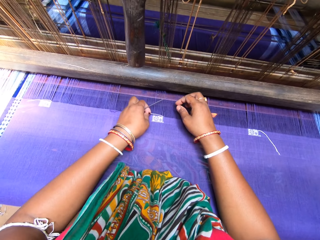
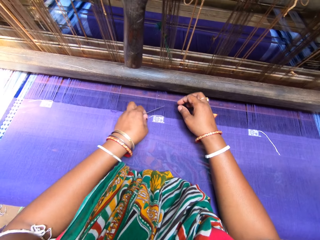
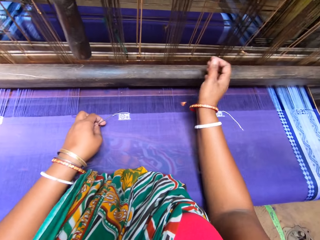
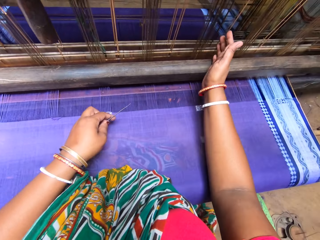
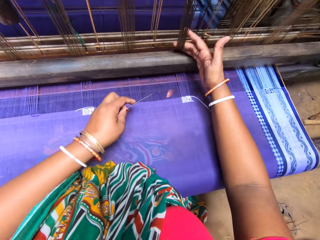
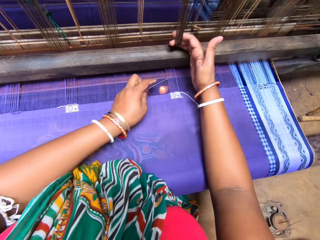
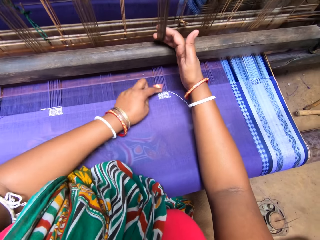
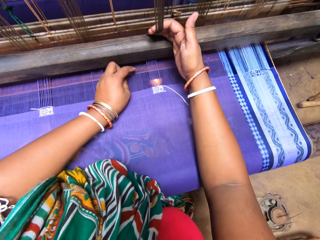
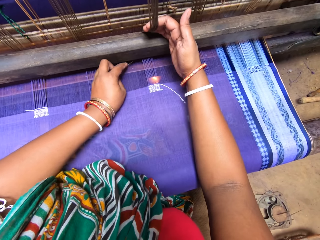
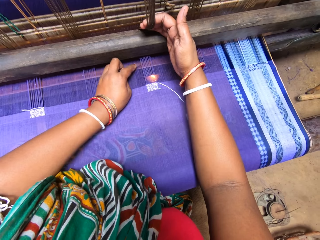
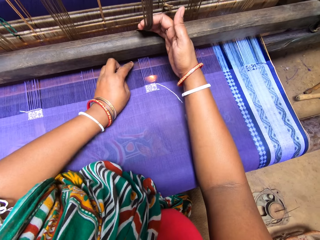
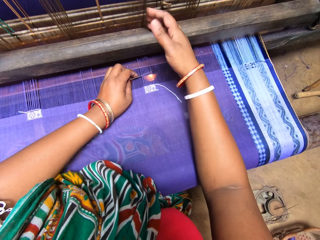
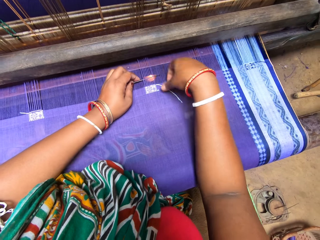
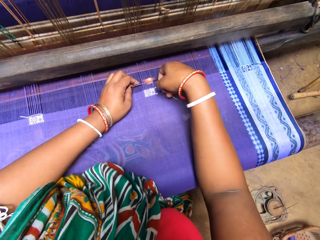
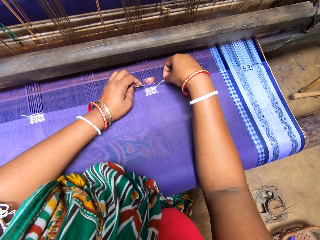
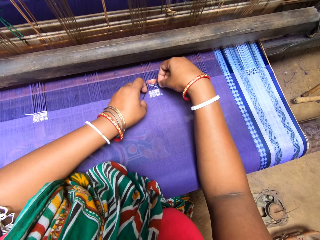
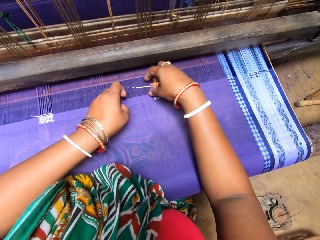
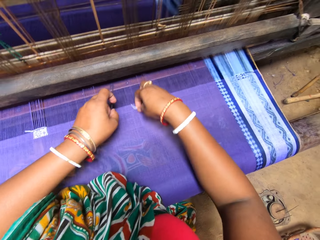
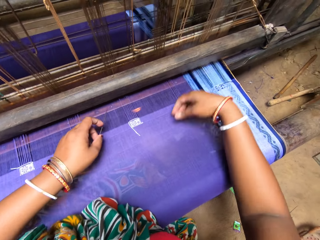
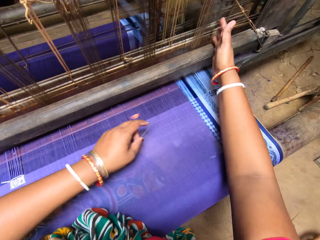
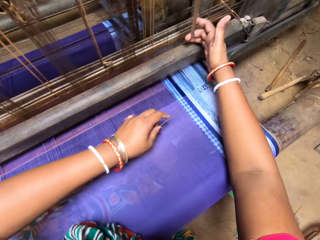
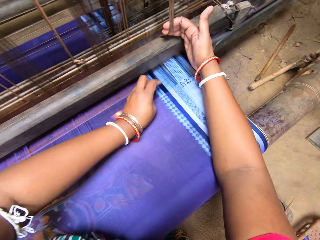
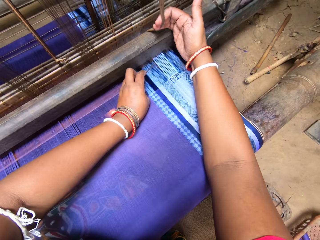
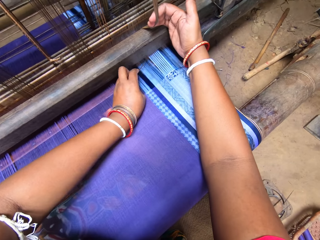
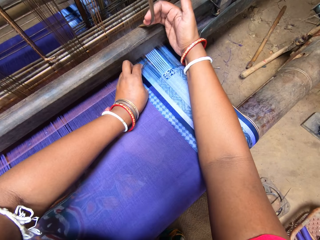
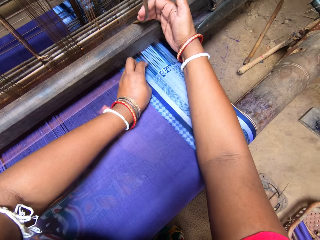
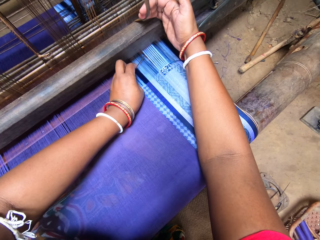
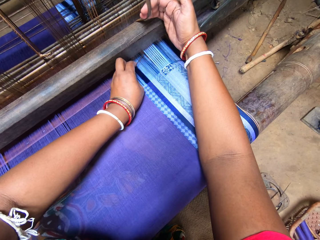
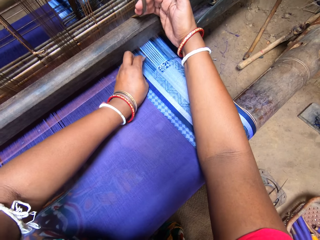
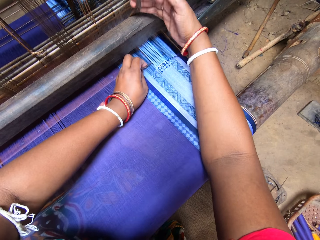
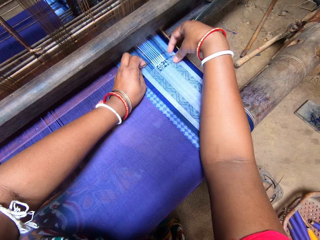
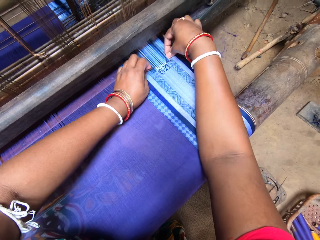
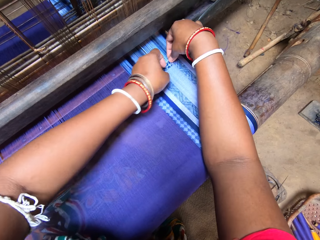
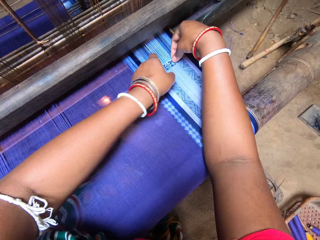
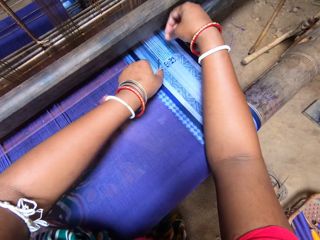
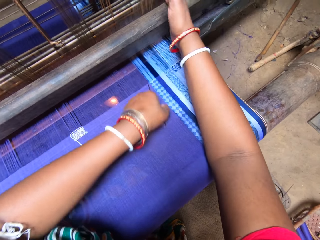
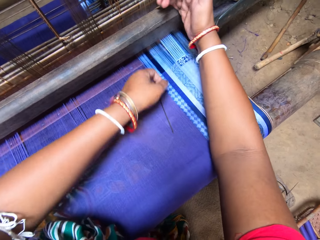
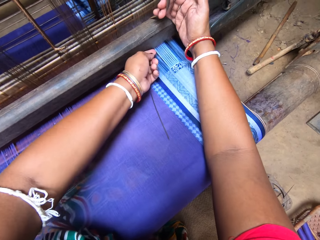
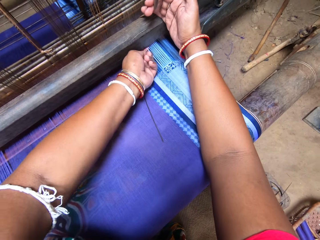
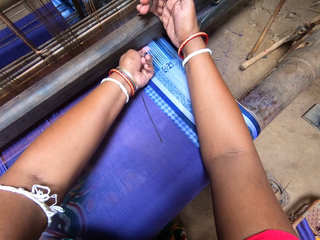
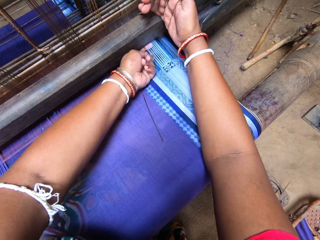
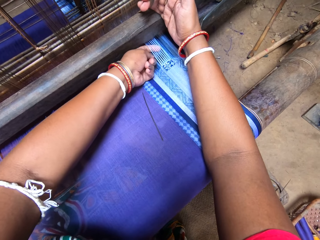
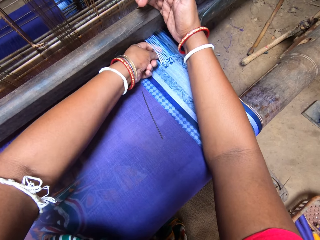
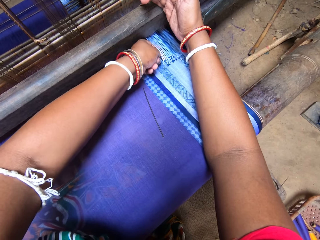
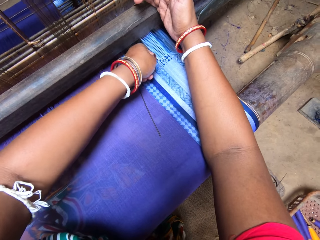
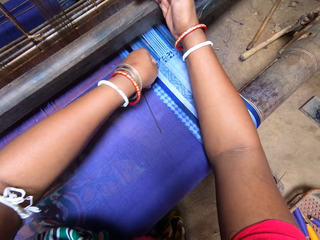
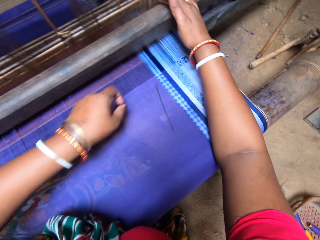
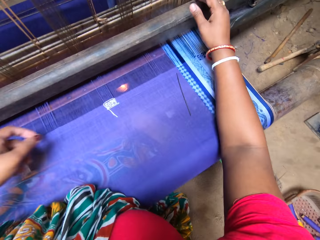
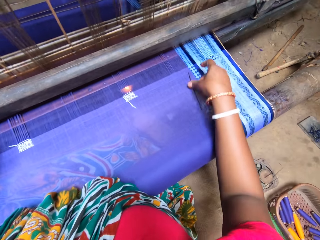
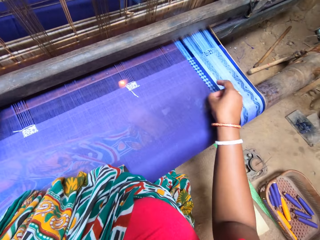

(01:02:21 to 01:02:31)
The camera wearer sorts the threads with the needle while holding the machine rope with the other hand. She puts the needle in the knitting thread. She sorts the threads with the needle while holding the machine rope with the other hand. She puts the needle in the knitting thread. She drops the needle on the mat in the mat weaving machine with her left hand. She sorts the knitting thread using her finger.

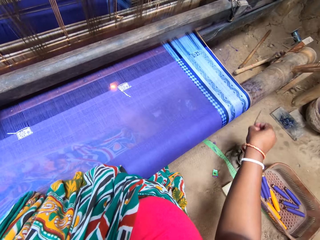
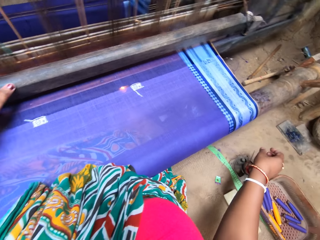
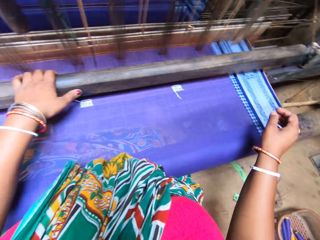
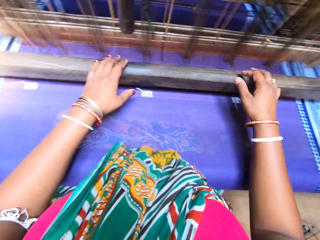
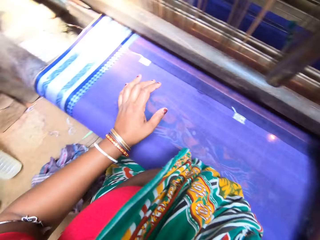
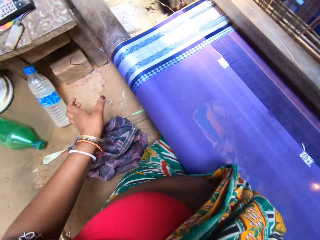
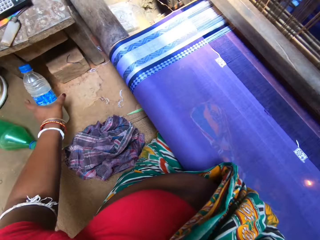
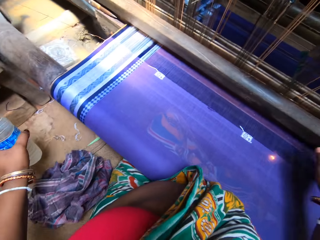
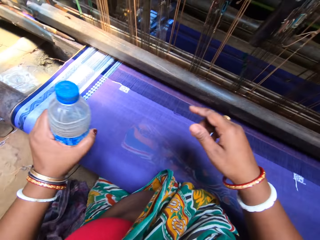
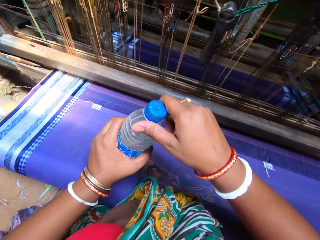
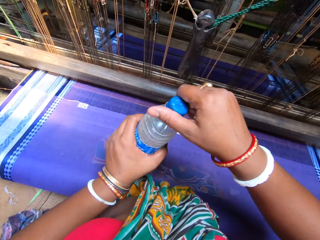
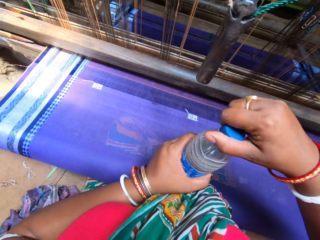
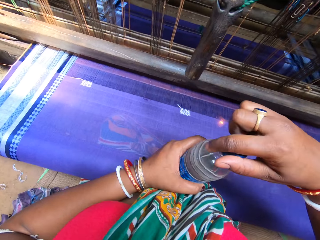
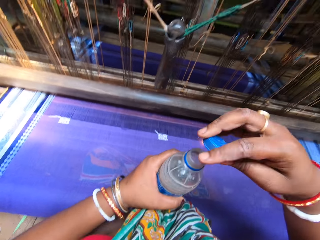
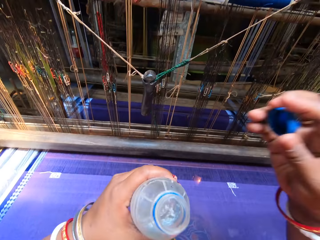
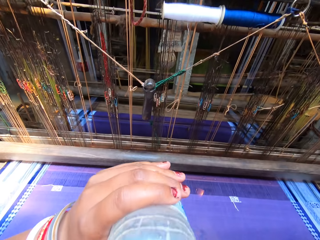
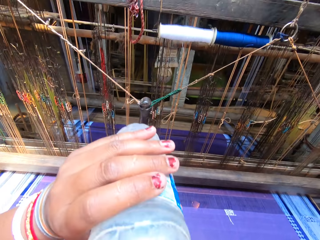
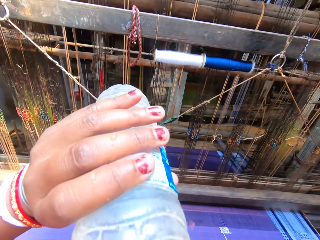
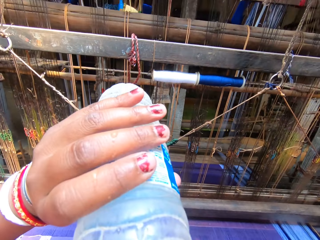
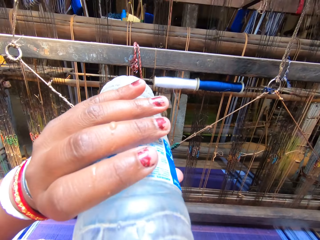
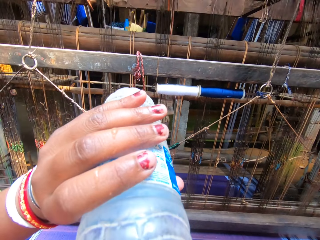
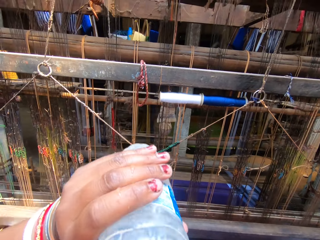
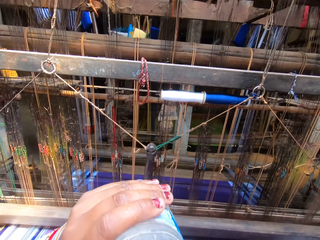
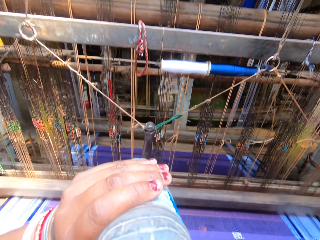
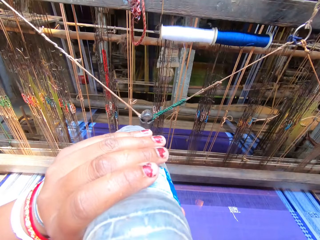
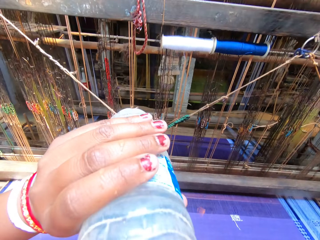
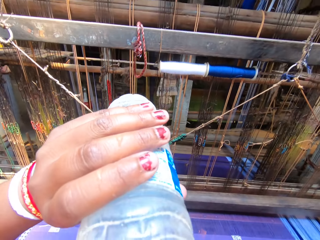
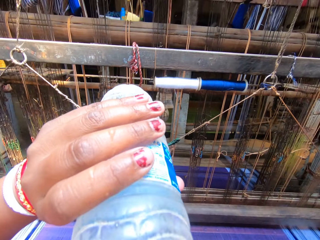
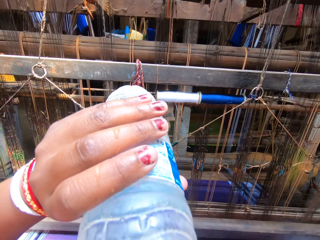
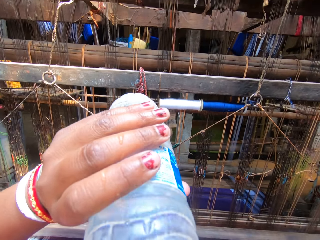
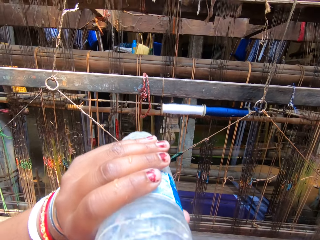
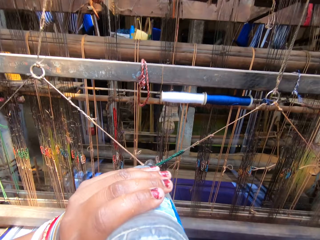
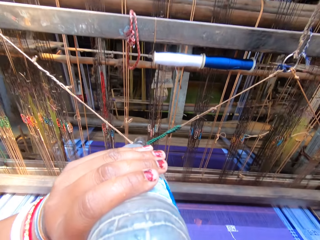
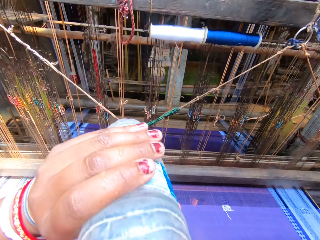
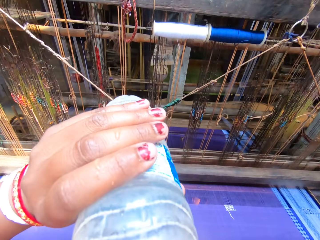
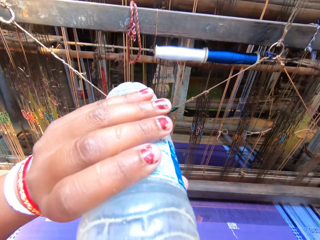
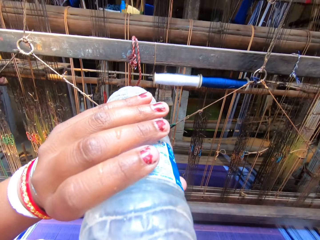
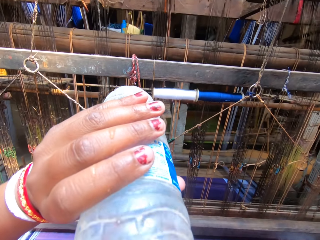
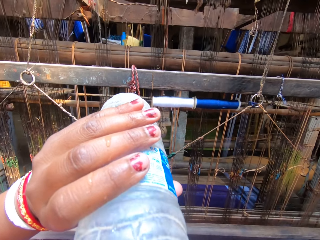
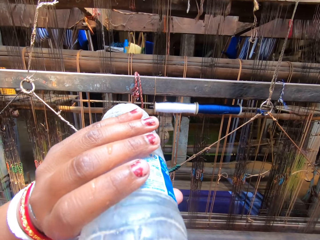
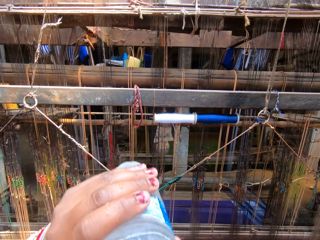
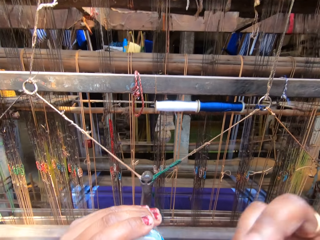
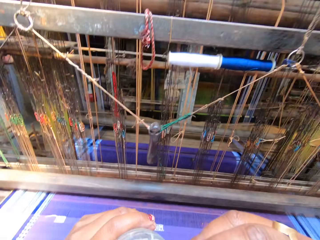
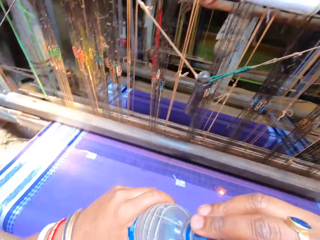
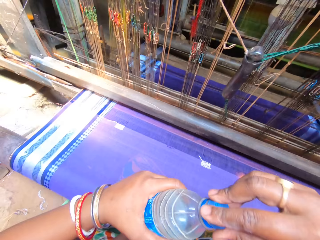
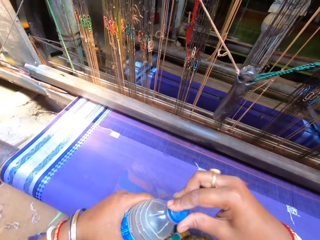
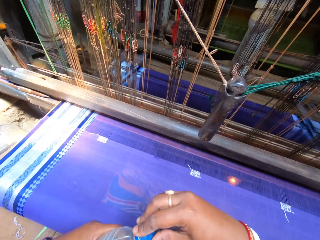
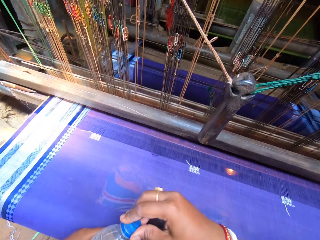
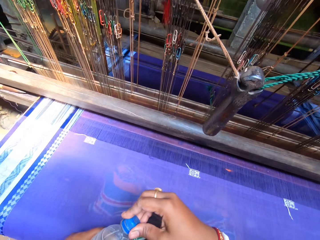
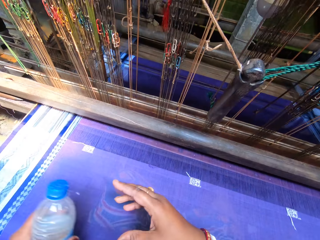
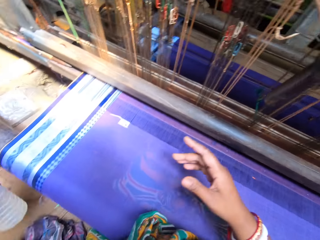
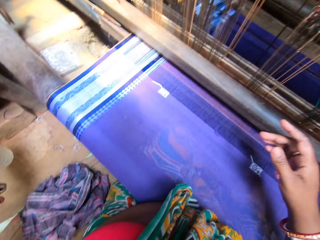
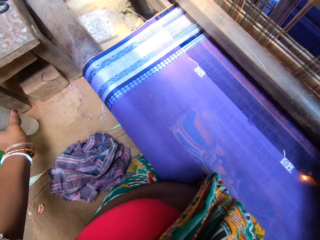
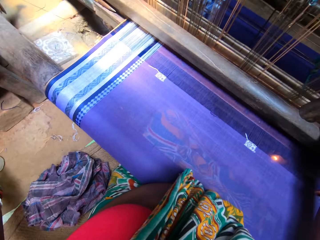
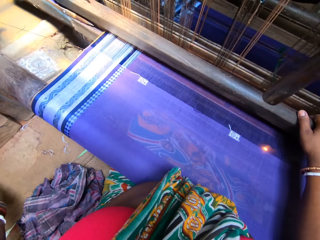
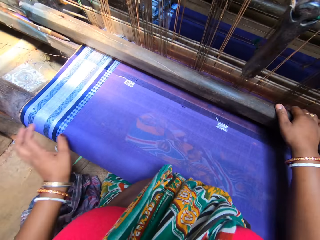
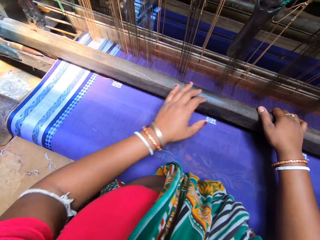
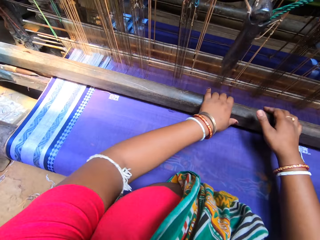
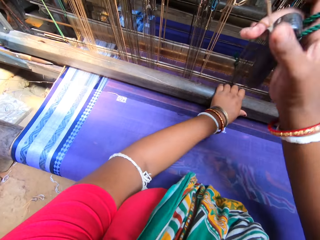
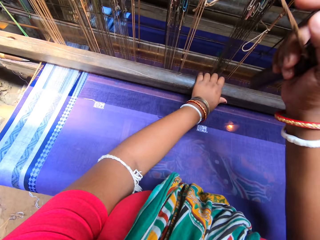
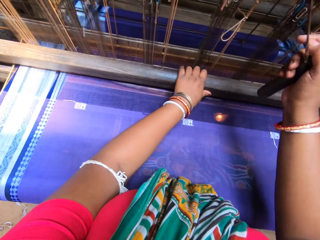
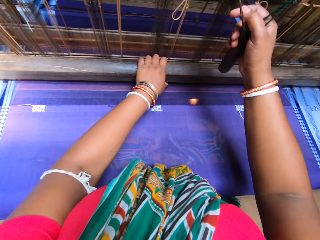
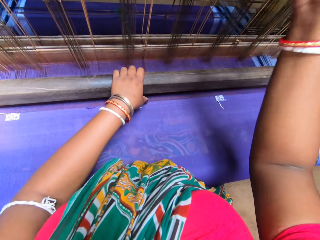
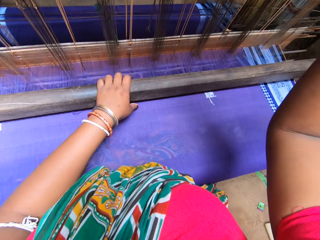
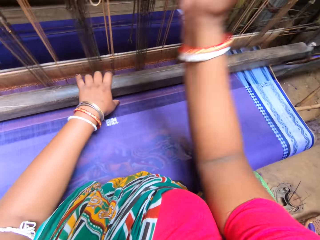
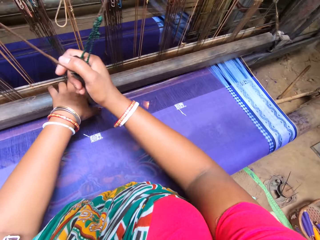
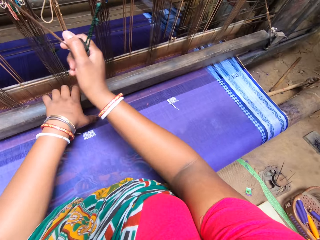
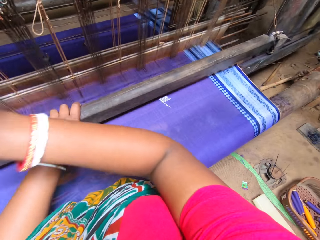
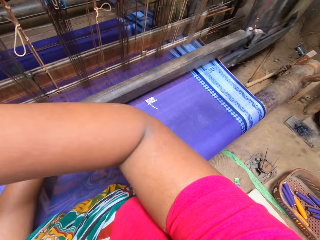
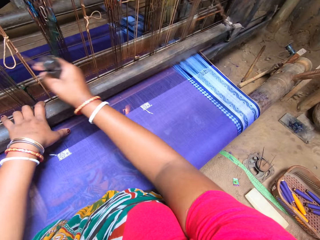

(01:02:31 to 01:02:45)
The camera wearer picks the needle from the mat with her right hand. She drops the needle on the mat with her right hand. She throws the needle in a container on the floor with her right hand. She picks a bottle of water from the floor with her left hand. She removes the cap of the bottle of water in her left hand with her right hand. She drinks from the bottle of water in her left hand. She puts the bottle of water in the mouth with the left hand. She looks at the left hand. She drinks water. She screws on the cap of the bottle of water in her left hand with her right hand. She drops the bottle of water on the floor with her left hand. She weaves the cloth with the loom with both hands. She holds the beater with the right hand.
